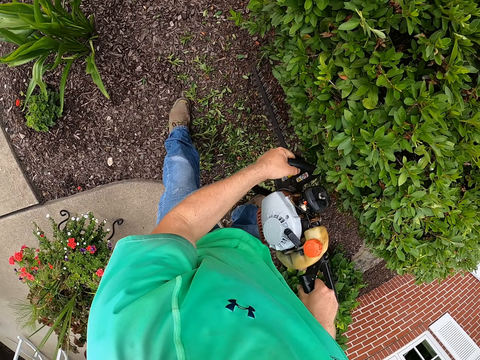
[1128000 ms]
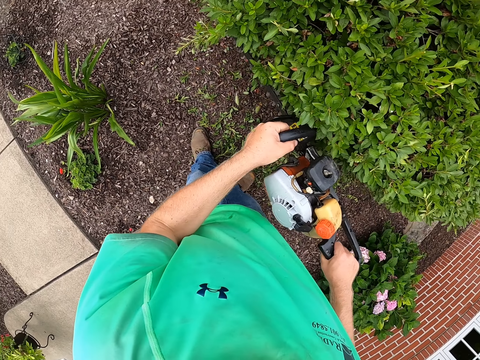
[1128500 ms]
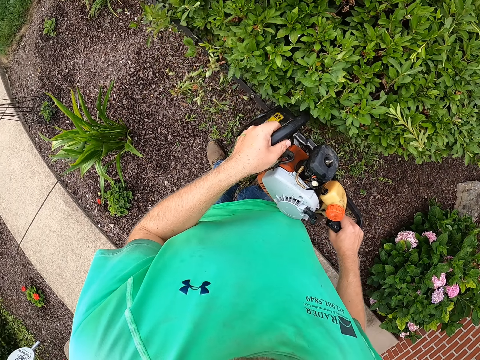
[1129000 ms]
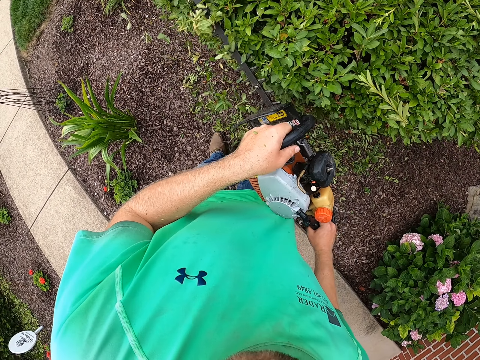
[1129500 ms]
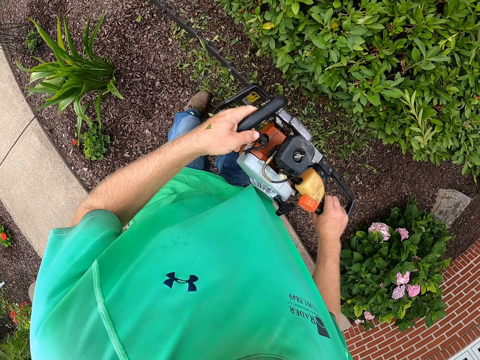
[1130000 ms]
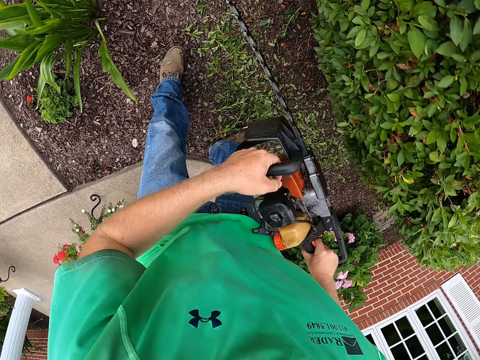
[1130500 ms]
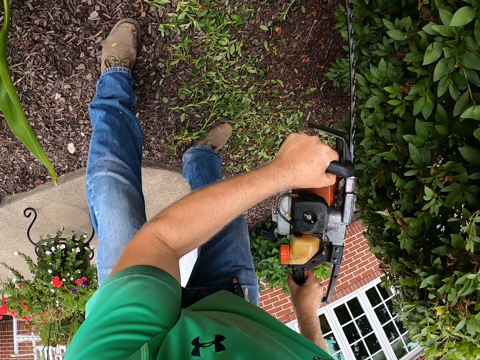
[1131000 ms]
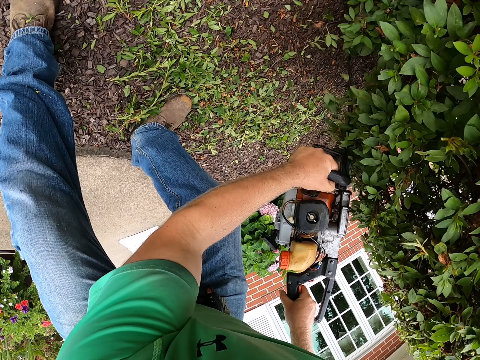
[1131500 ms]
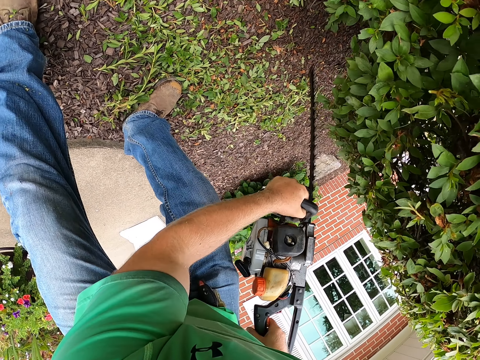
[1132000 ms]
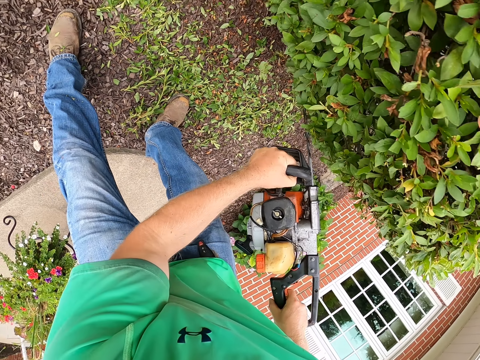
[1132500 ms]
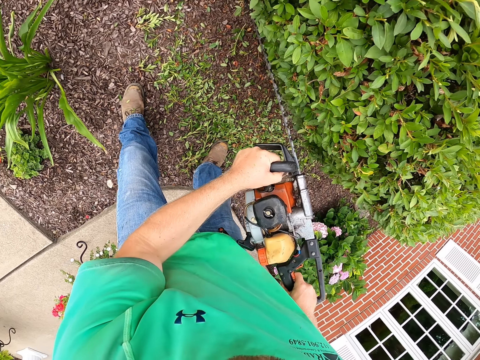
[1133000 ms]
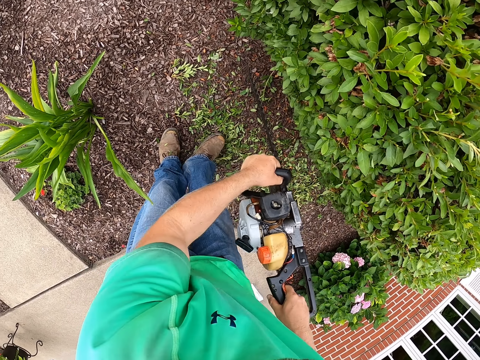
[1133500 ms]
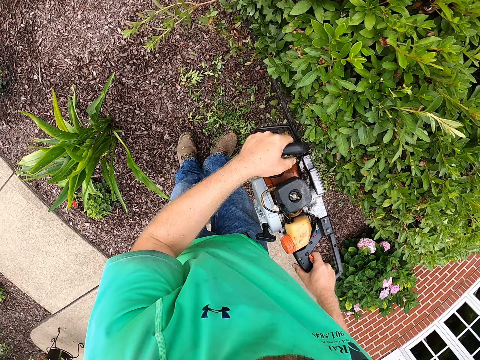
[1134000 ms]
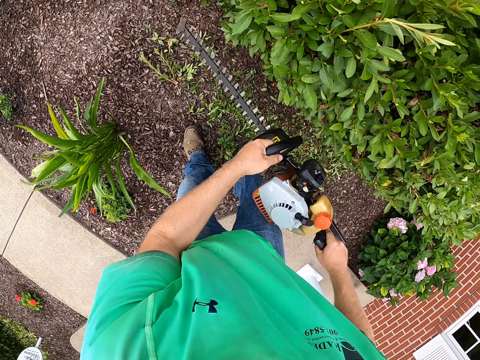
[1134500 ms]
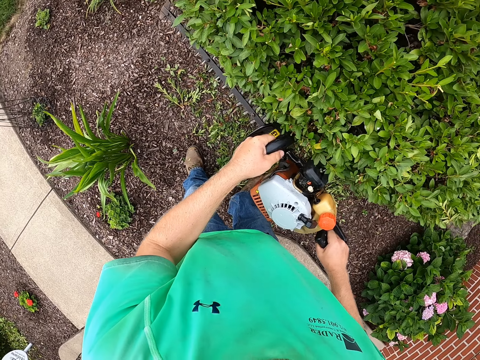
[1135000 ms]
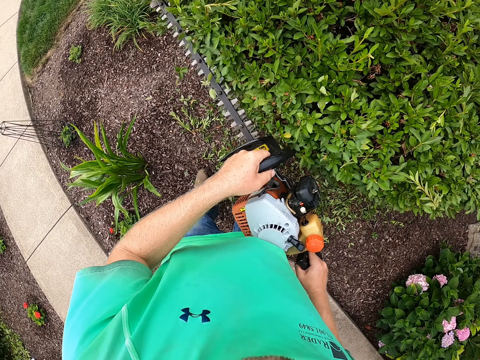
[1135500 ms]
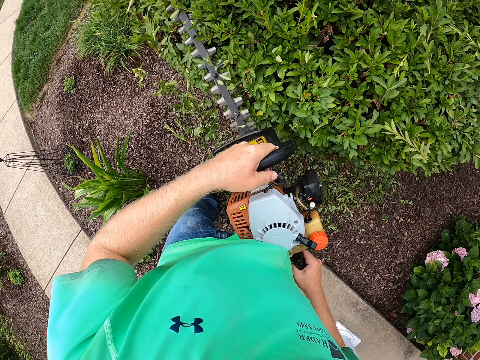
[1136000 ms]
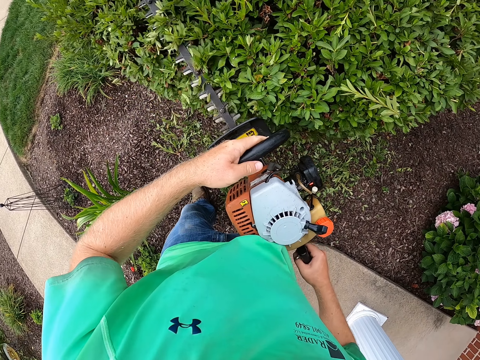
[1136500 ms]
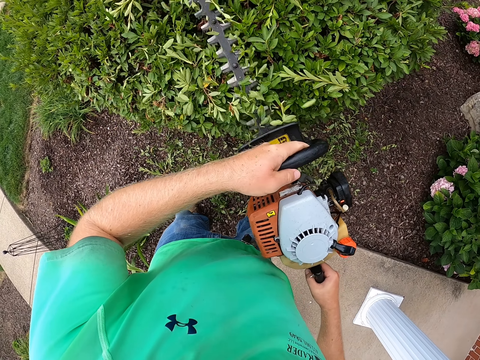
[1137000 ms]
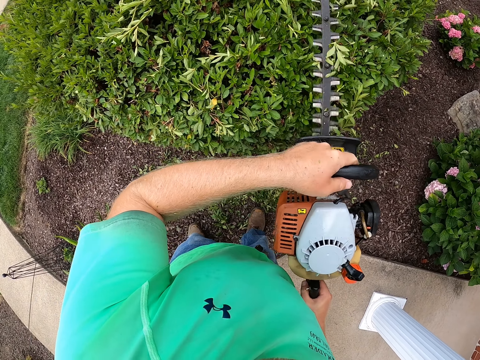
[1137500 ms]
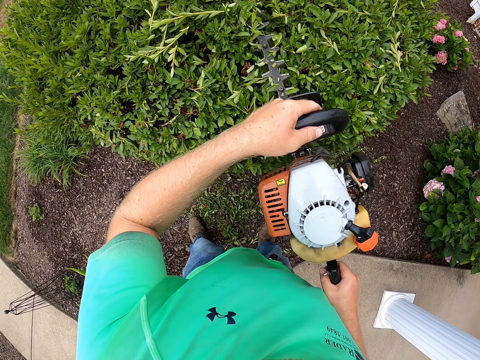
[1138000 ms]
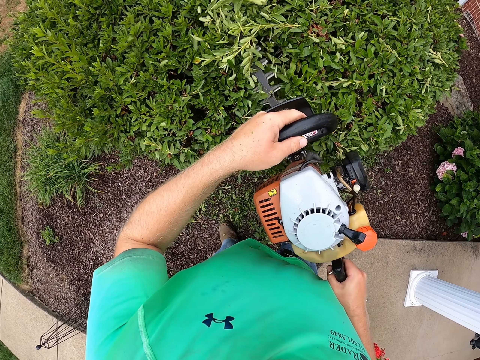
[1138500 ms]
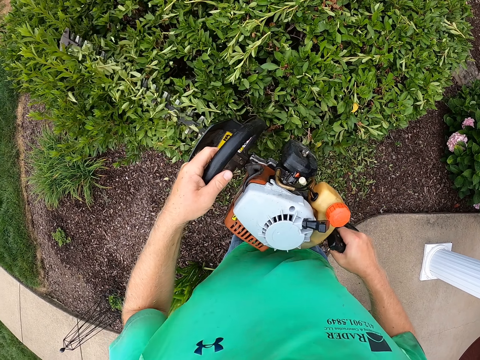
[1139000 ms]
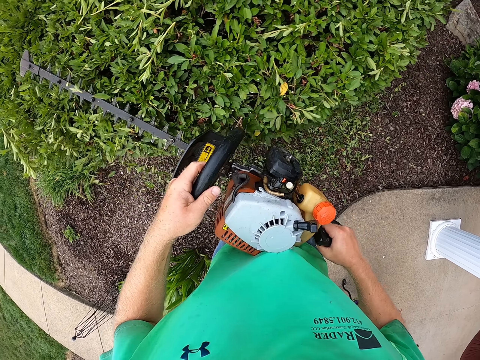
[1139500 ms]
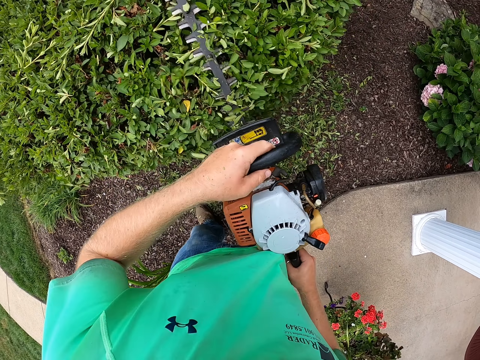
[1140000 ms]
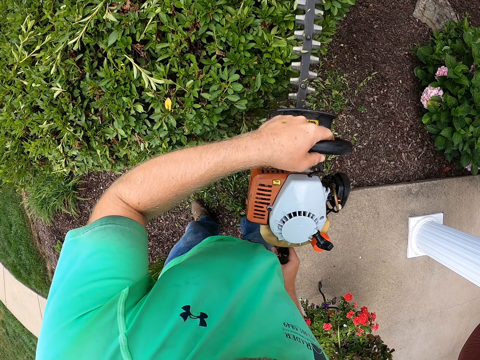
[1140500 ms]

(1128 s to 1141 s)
The camera wearer trims hedges with the hedge trimmer in both hands.

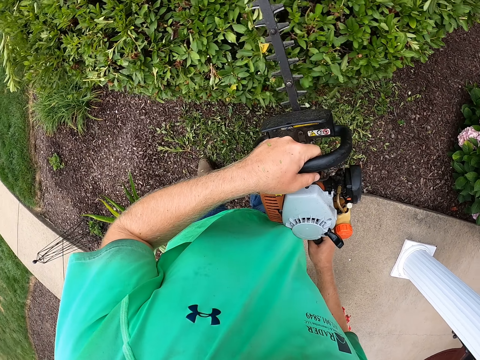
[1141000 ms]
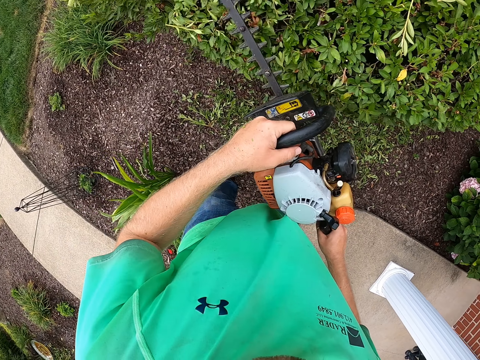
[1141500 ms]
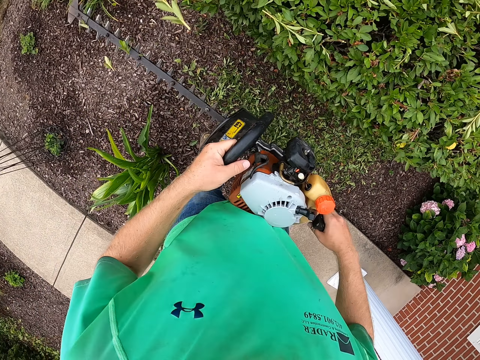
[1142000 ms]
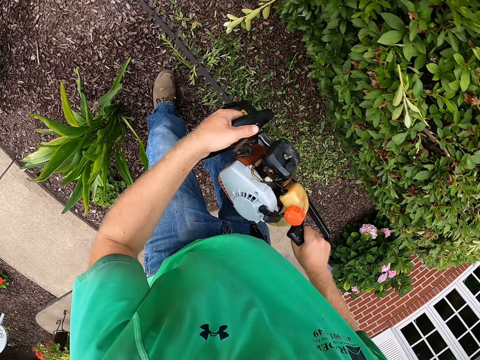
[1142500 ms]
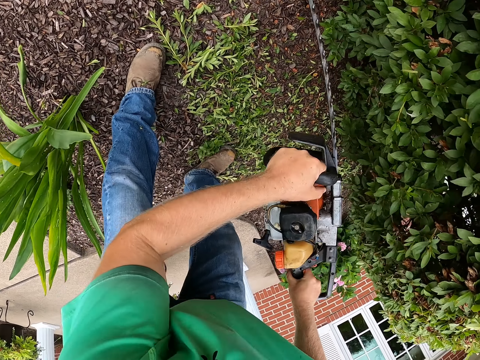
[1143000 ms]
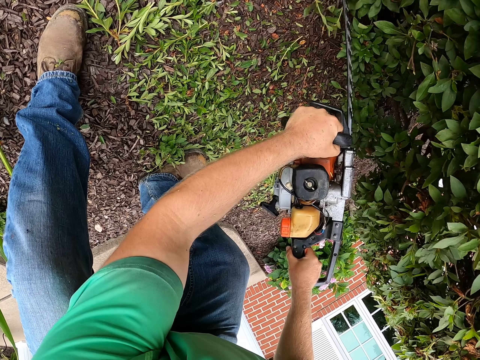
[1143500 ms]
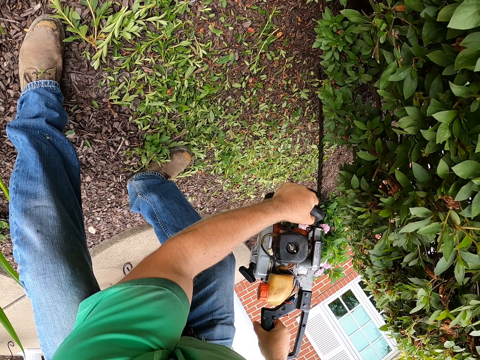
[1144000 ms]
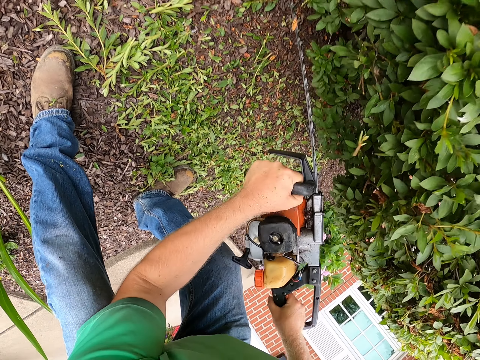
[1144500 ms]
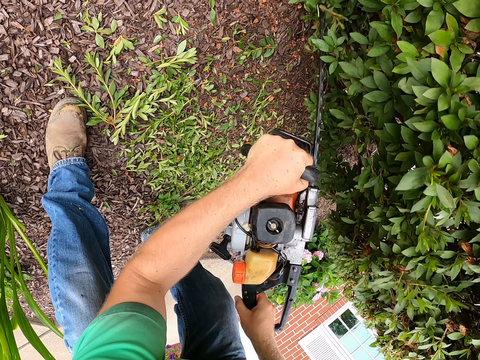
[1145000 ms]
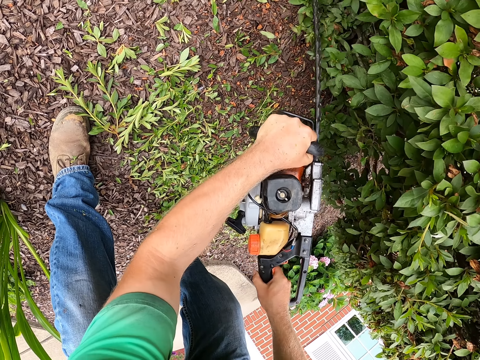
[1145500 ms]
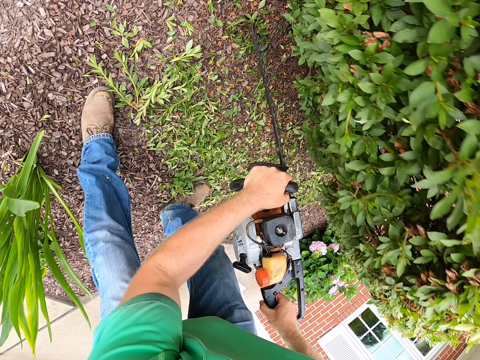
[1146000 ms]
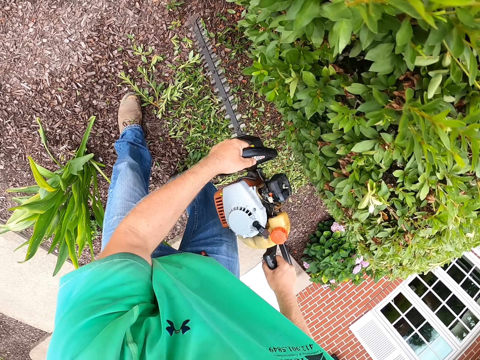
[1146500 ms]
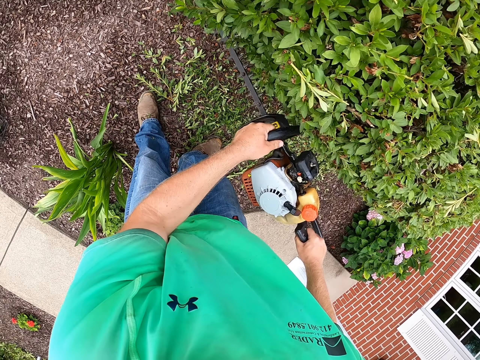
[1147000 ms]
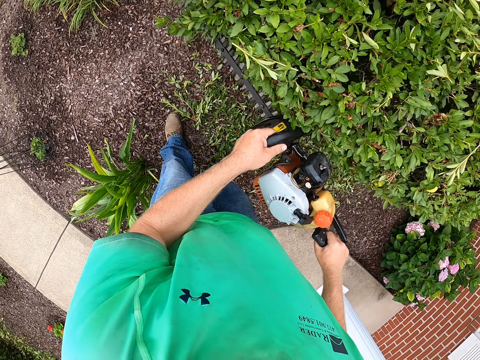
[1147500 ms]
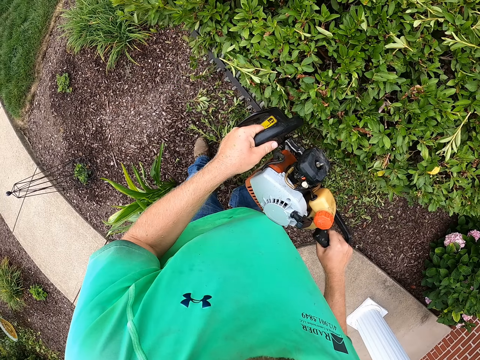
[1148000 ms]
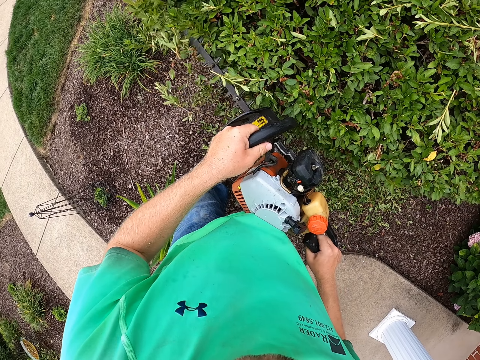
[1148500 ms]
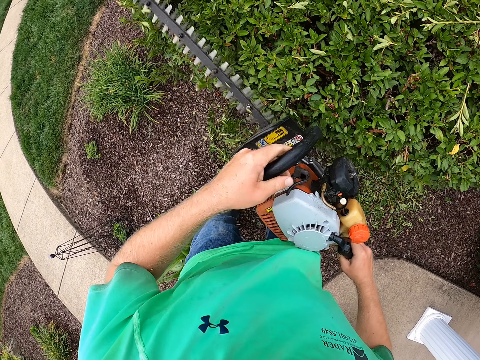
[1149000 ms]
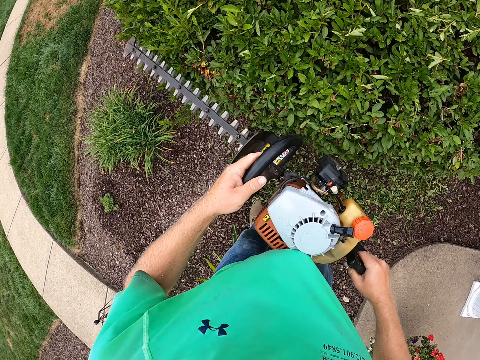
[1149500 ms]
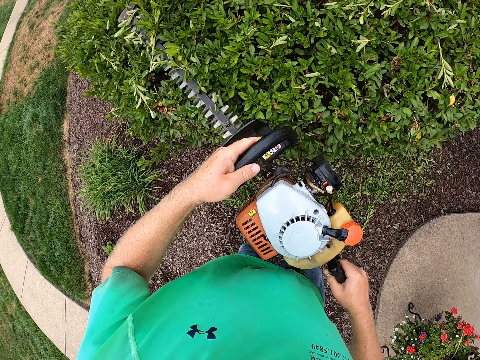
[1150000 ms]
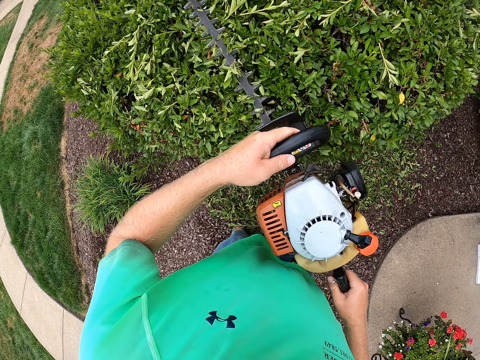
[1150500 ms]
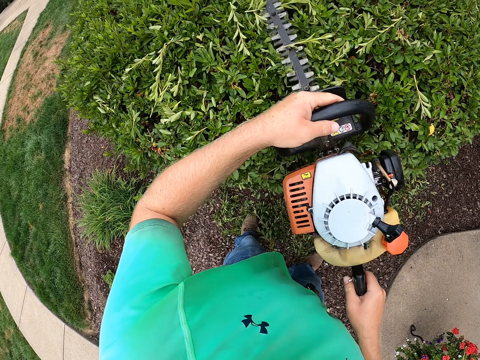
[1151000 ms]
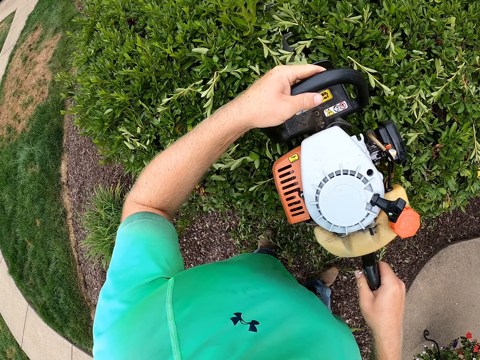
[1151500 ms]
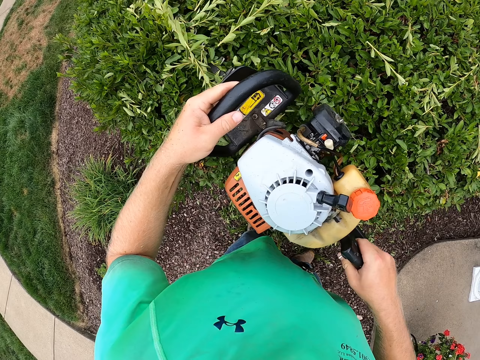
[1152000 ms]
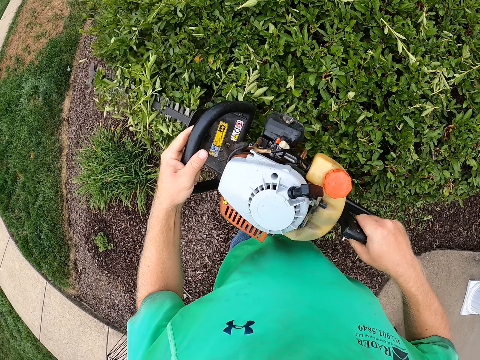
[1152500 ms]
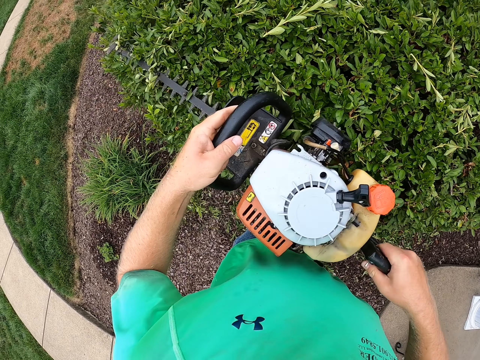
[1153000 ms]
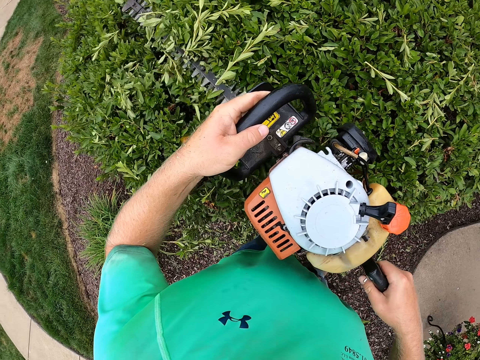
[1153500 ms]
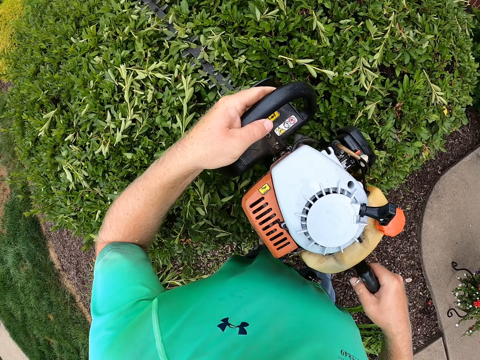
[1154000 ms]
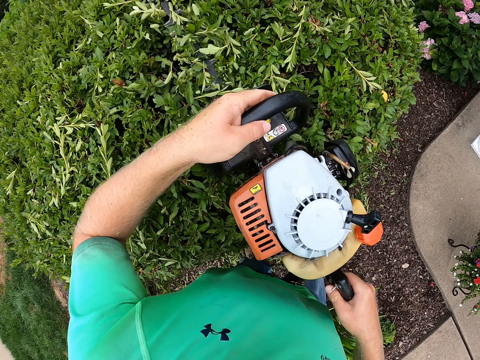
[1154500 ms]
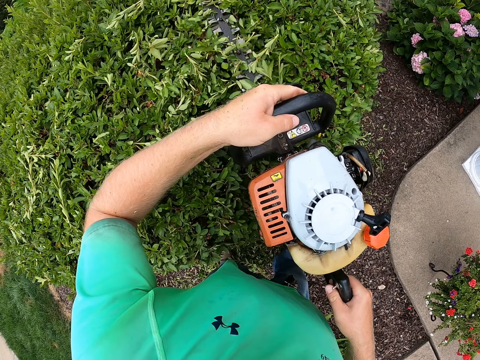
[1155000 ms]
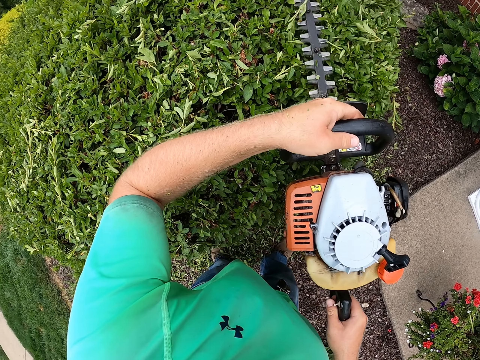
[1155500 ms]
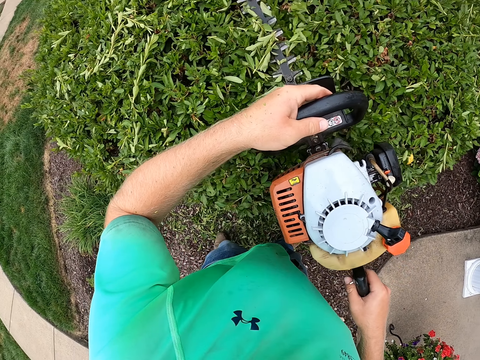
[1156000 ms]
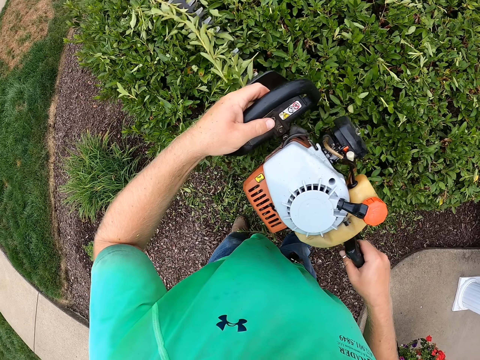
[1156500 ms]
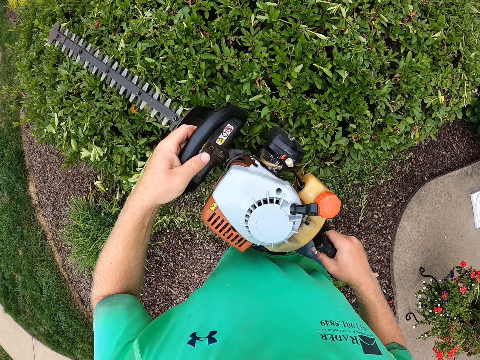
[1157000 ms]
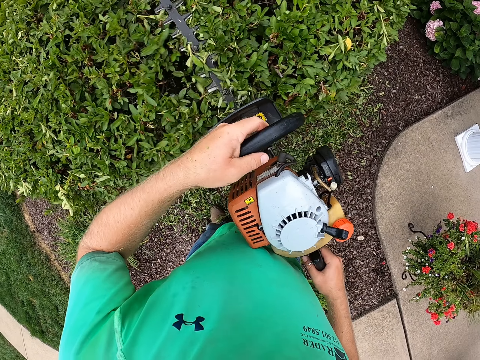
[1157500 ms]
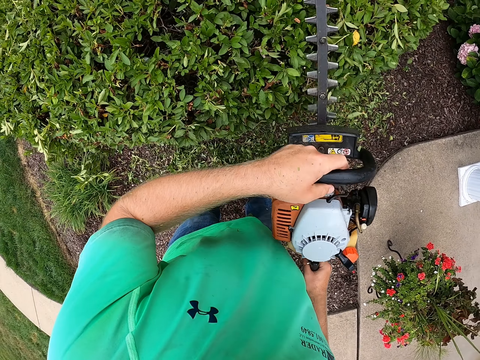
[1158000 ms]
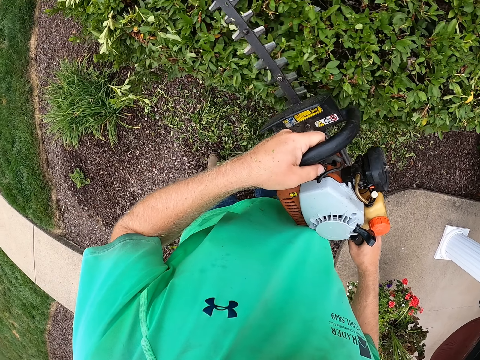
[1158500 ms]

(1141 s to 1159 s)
The camera wearer trims hedges with the hedge trimmer in both hands. They trim hedges with the hedge trimmer in both hands again.
